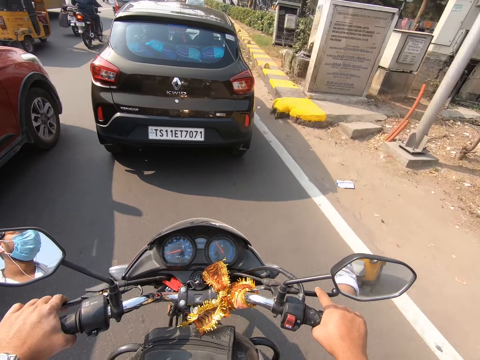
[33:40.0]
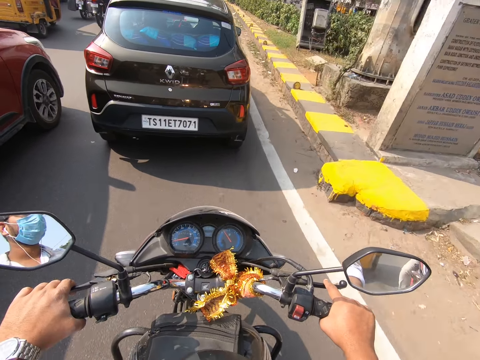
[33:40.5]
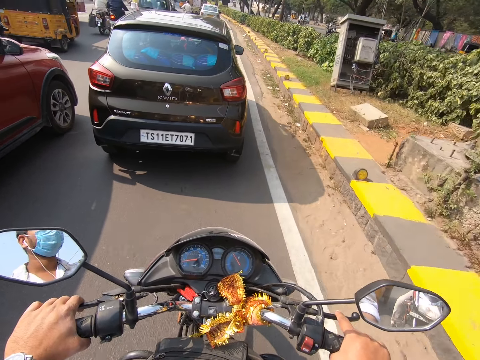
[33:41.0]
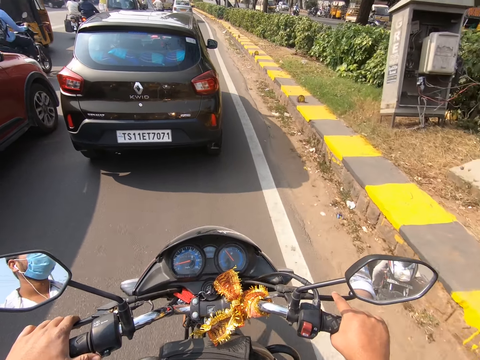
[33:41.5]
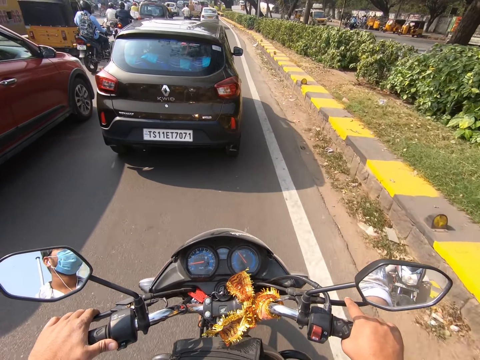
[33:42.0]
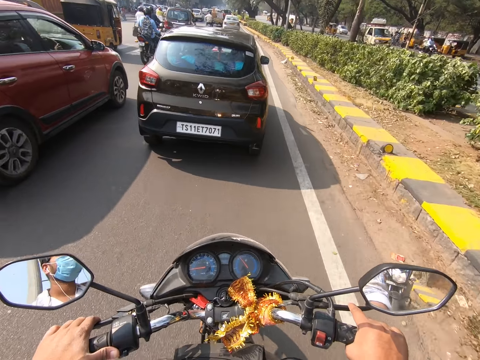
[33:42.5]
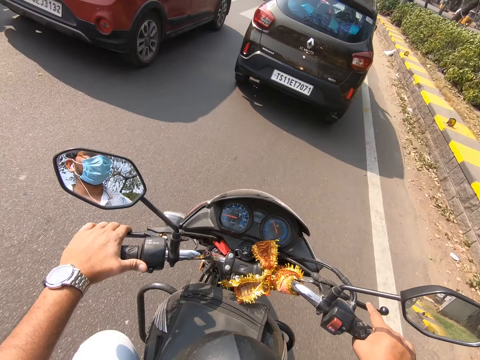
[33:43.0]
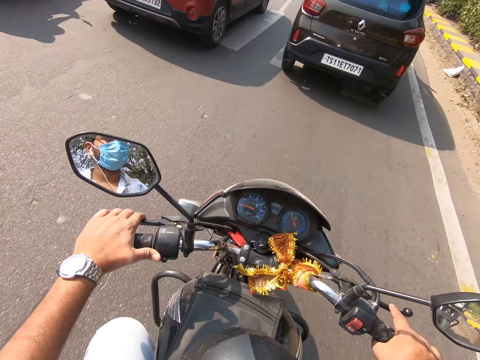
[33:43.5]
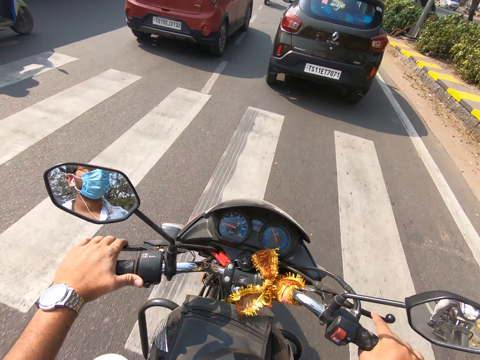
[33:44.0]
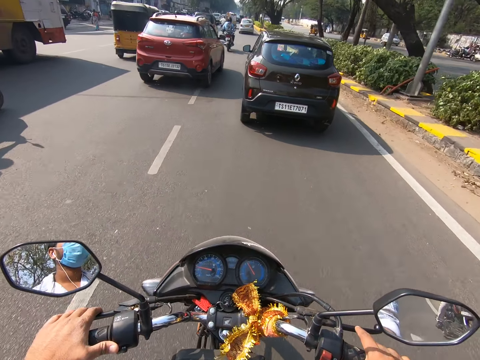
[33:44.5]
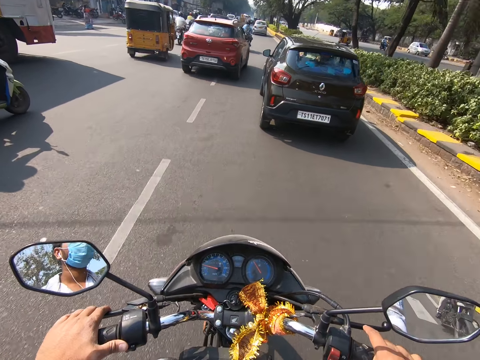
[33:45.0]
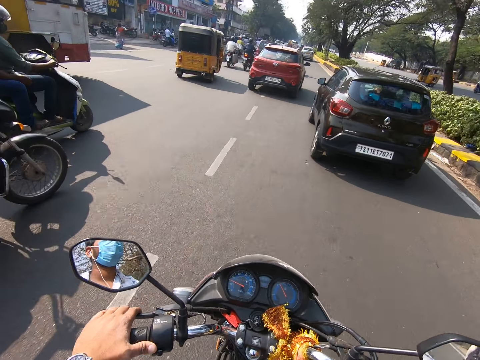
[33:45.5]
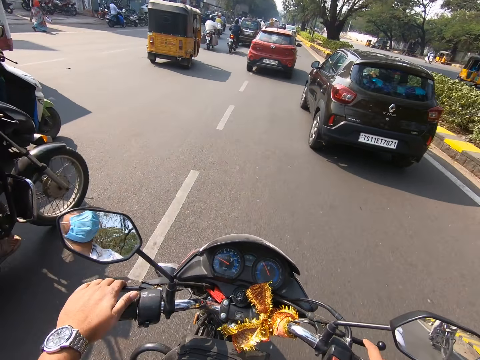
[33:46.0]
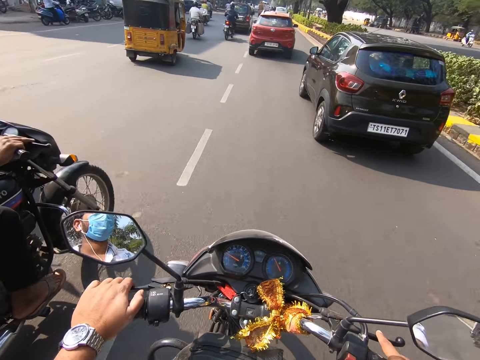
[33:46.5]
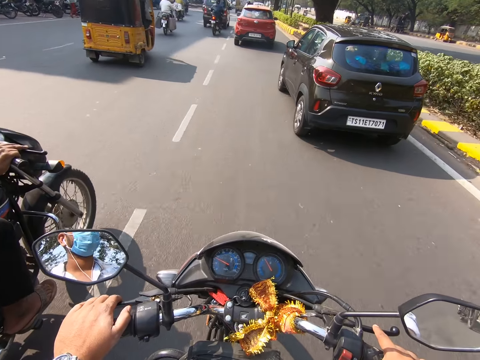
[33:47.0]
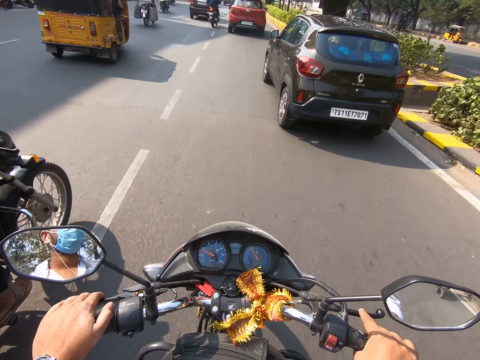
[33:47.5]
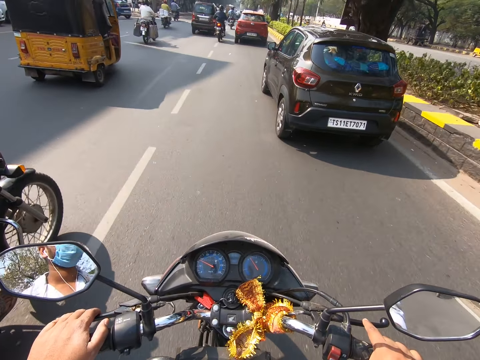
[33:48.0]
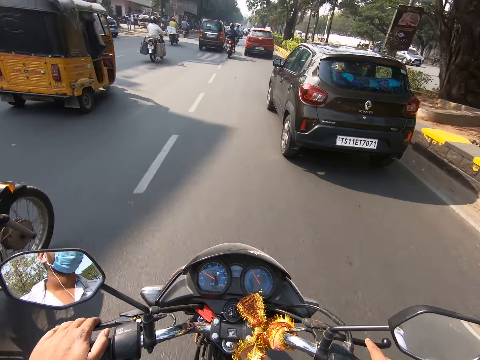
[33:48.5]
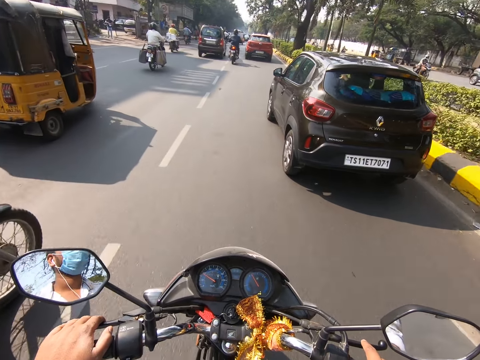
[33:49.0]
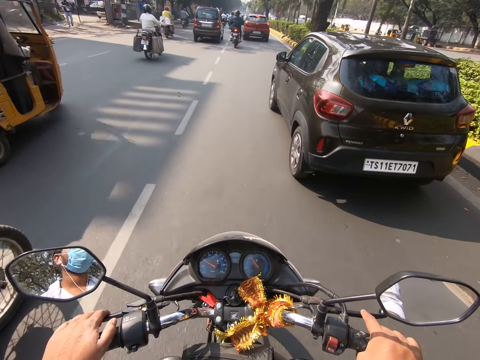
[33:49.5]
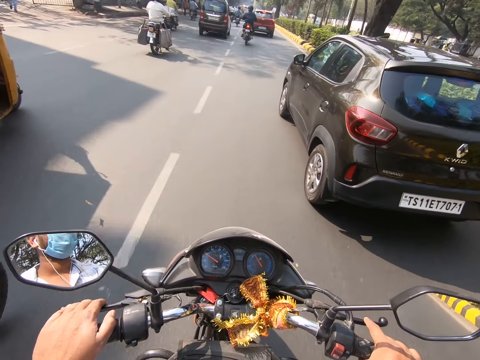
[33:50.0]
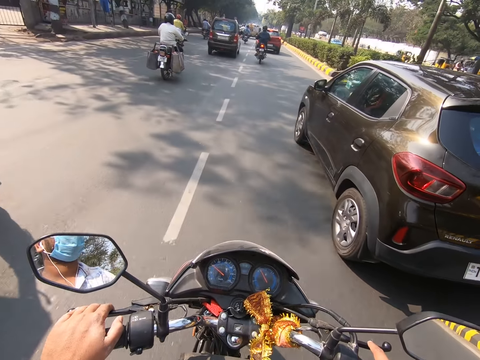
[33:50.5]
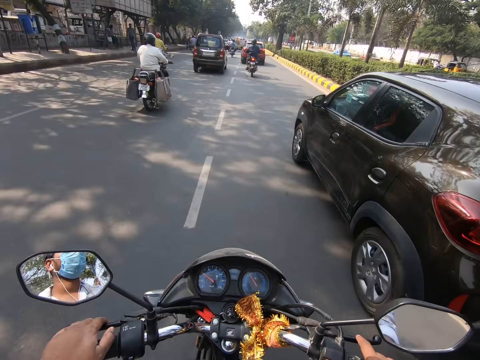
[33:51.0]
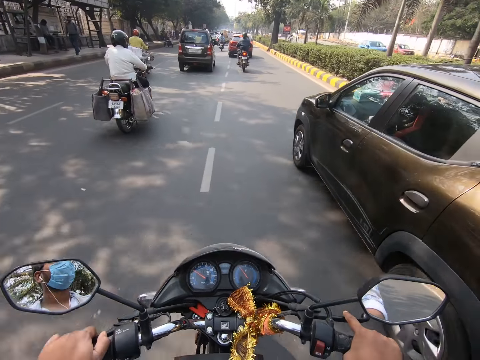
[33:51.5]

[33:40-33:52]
The camera wearer looks at the side mirror. They look forward.

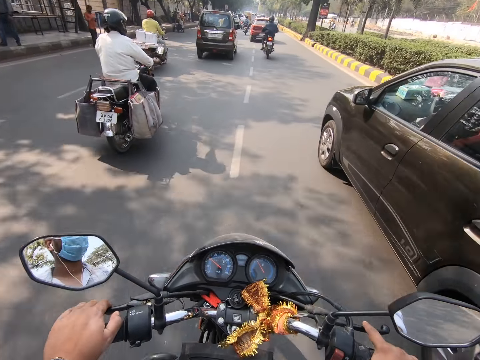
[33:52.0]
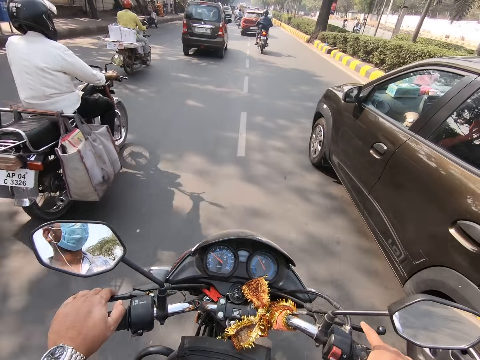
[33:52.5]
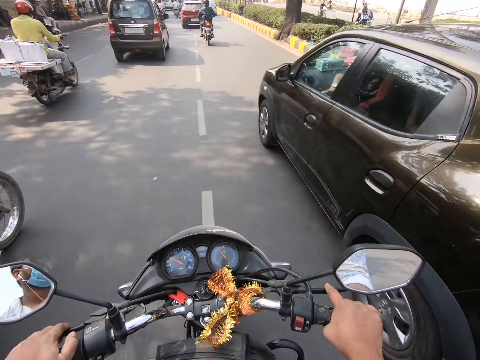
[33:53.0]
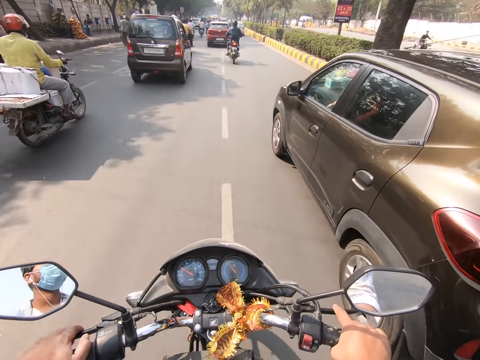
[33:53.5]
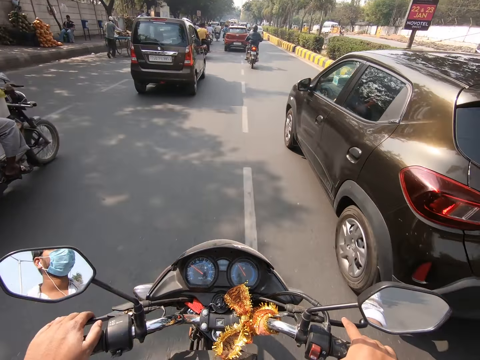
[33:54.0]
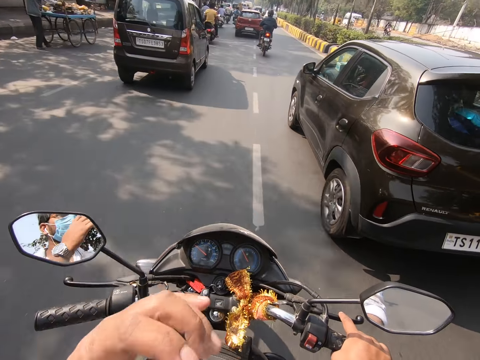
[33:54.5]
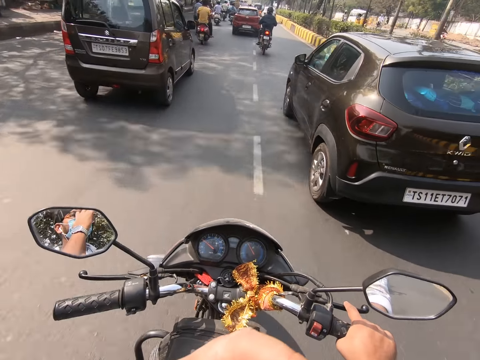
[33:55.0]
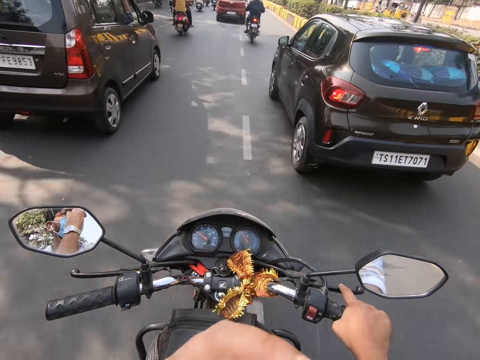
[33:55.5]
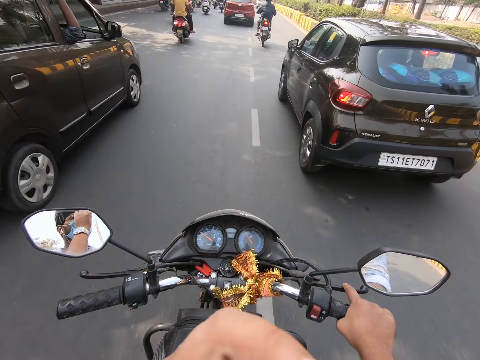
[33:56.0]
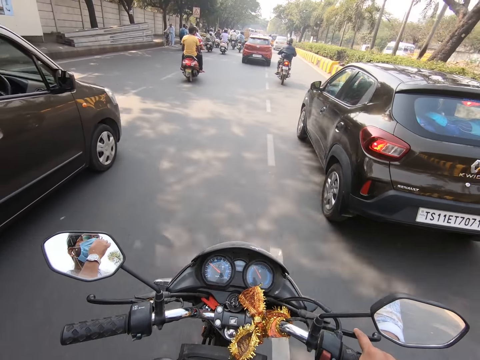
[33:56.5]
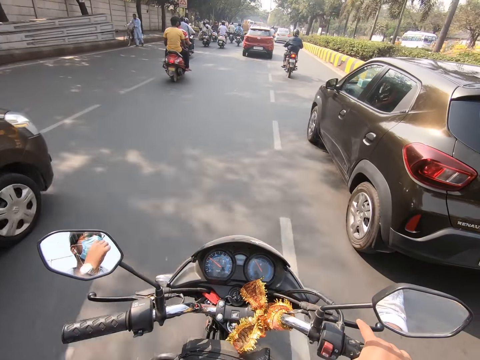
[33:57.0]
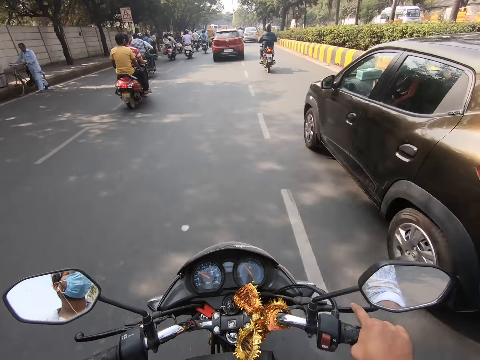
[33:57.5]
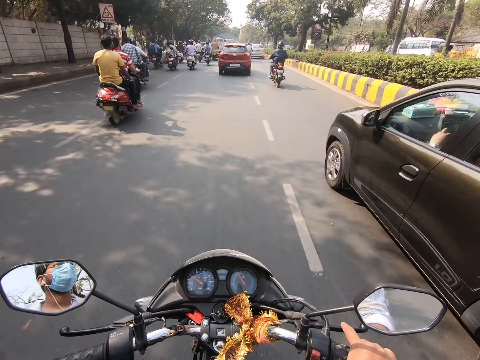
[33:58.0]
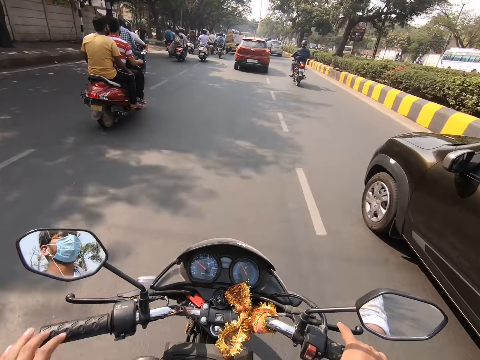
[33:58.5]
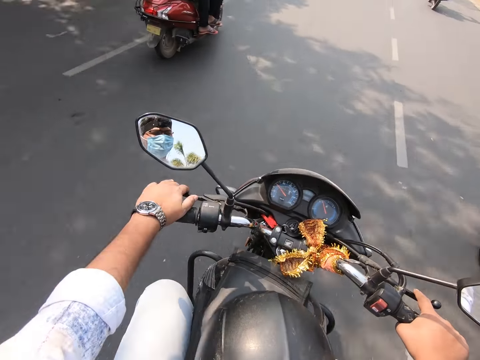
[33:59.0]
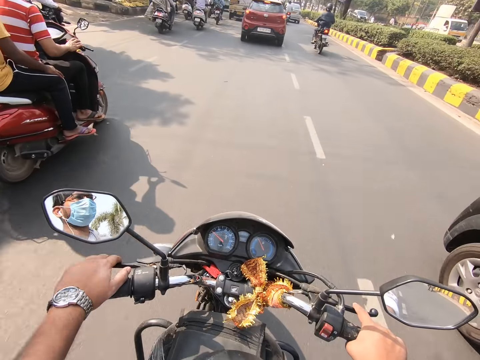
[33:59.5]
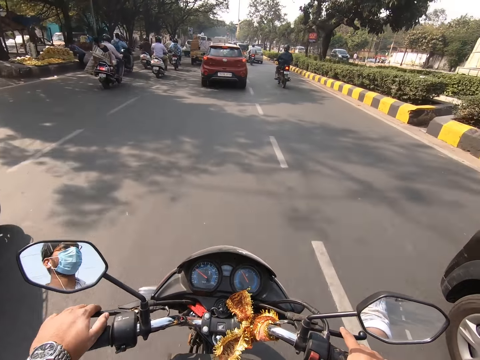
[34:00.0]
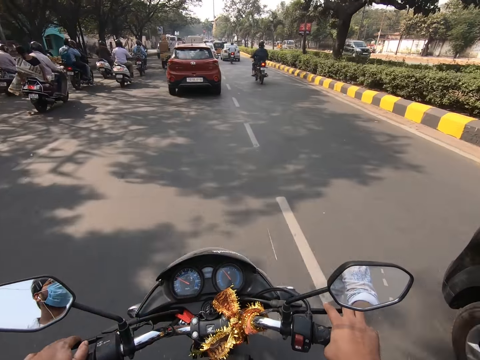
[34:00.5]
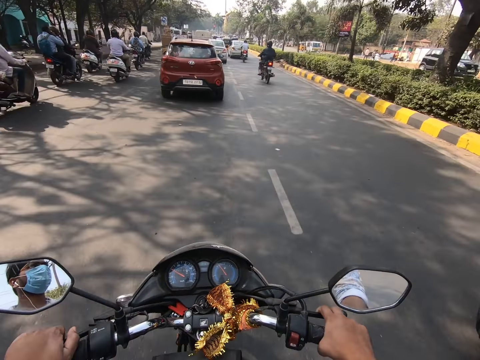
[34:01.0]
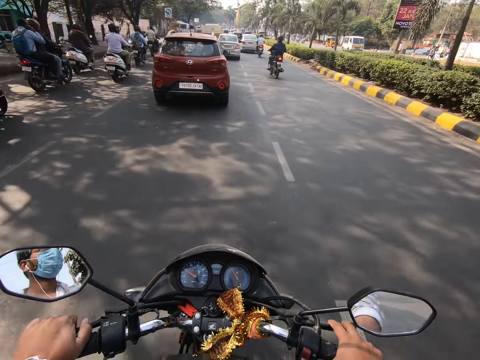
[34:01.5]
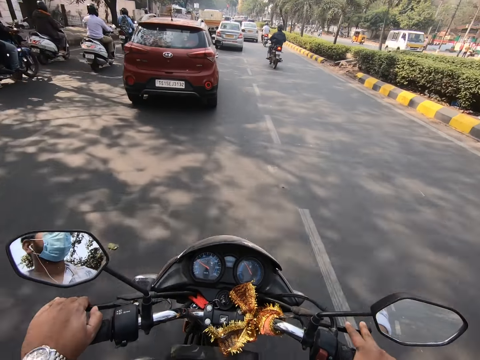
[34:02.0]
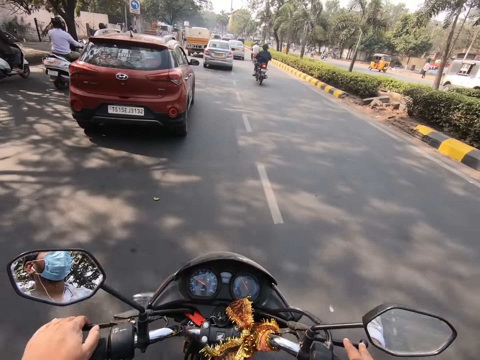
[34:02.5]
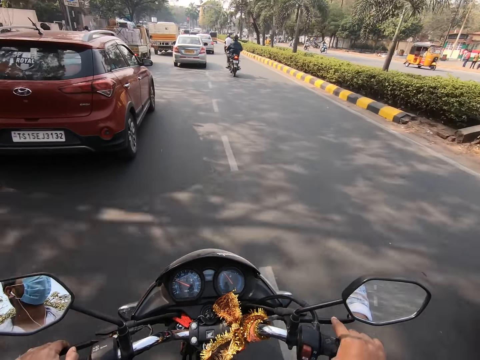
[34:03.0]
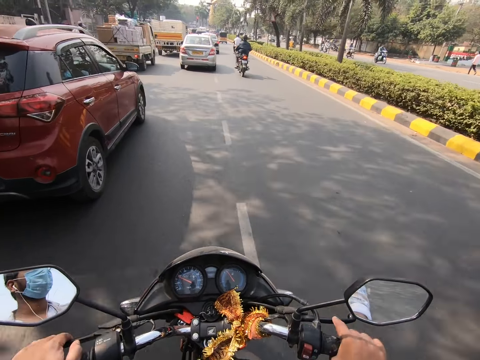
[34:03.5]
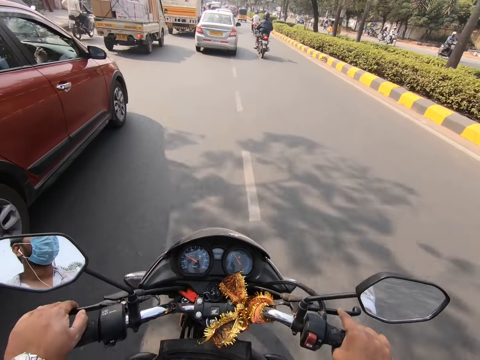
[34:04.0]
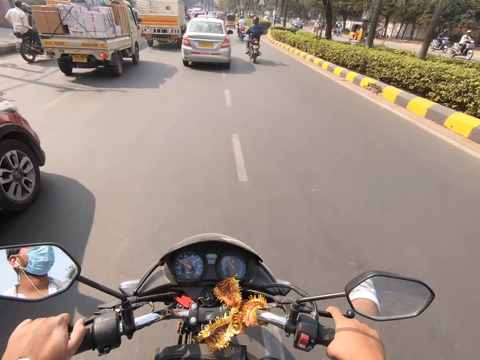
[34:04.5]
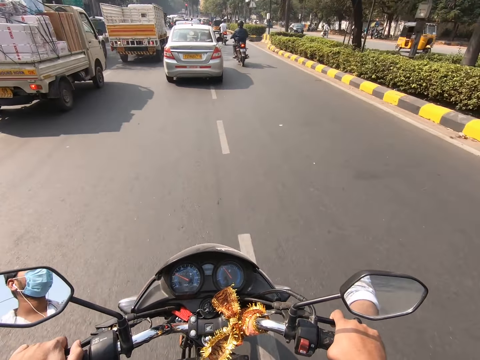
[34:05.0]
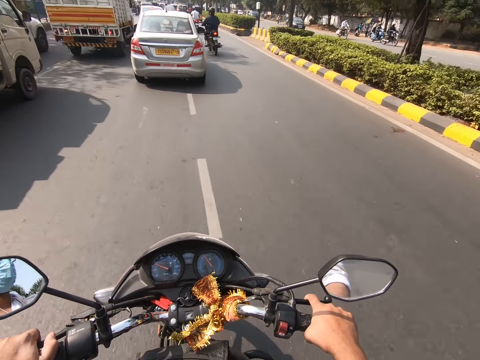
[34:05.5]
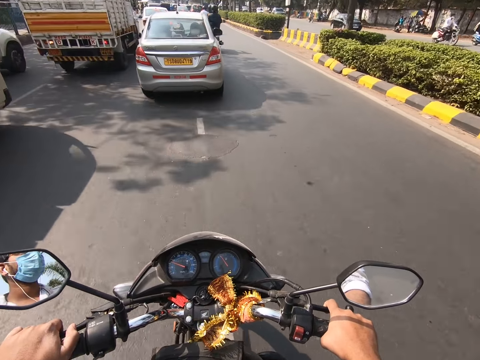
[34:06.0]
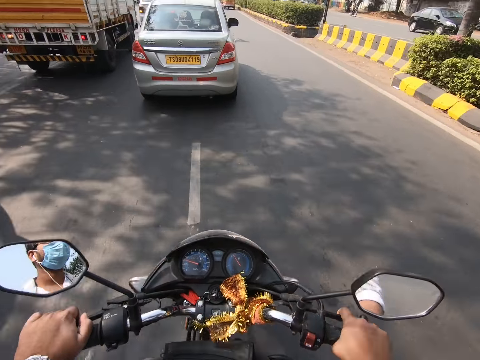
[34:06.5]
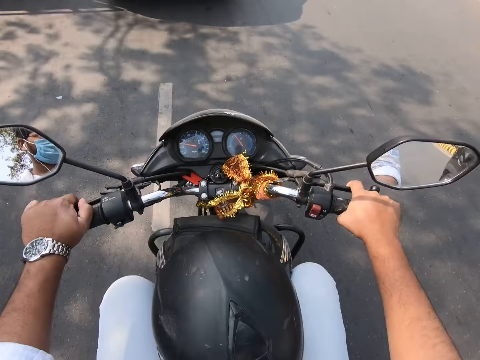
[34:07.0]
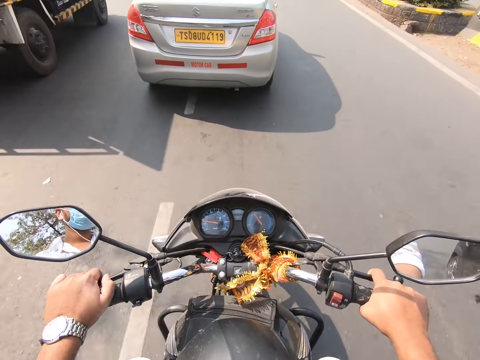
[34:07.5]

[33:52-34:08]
The camera wearer rides the motorcycle on the road with the right clutch in his right hand. He removes a hand on a brake lever. He touches his face with his left hand. He adjusts the mask. He rides the motorcycle on the road with the clutches in both hands. He holds the brake lever. He looks at the side mirror. He looks forward.
